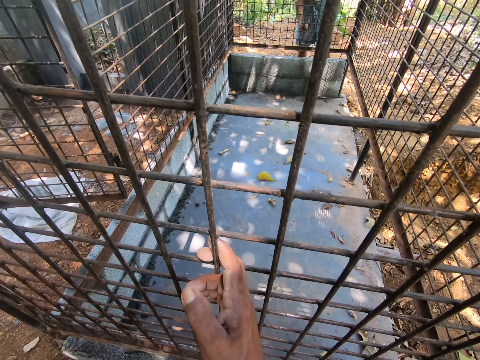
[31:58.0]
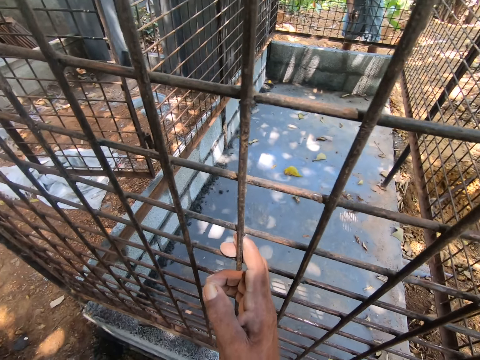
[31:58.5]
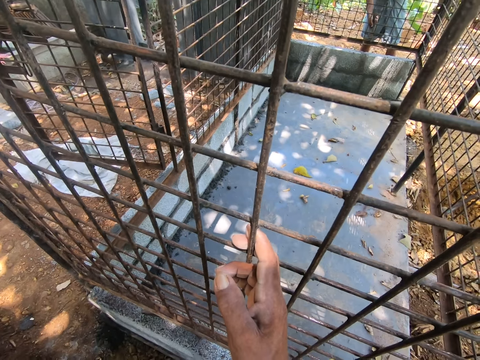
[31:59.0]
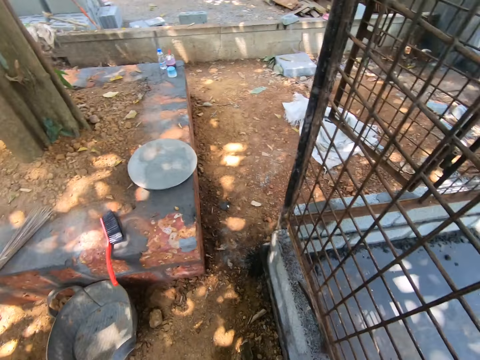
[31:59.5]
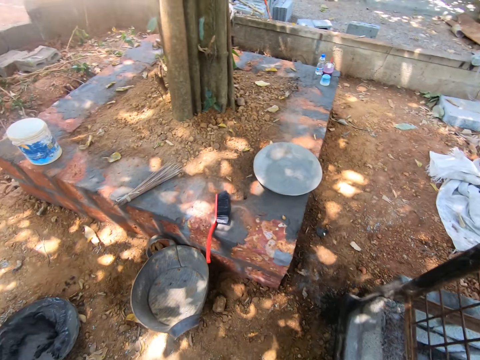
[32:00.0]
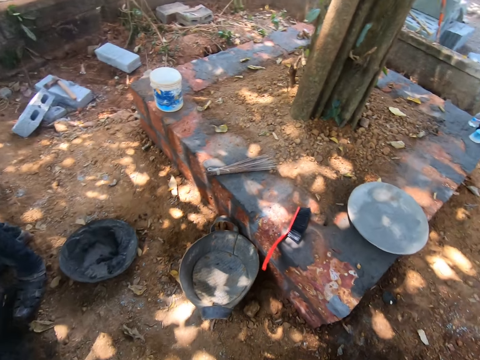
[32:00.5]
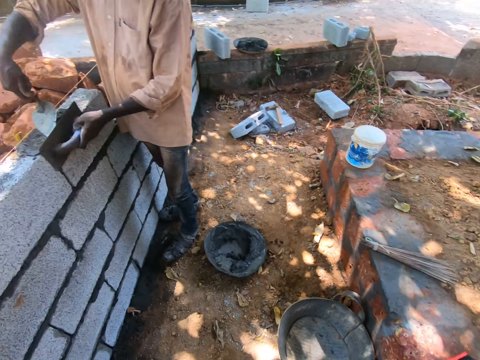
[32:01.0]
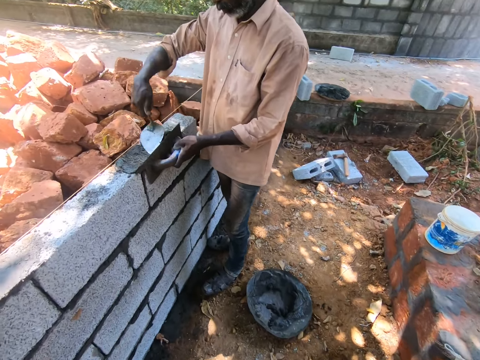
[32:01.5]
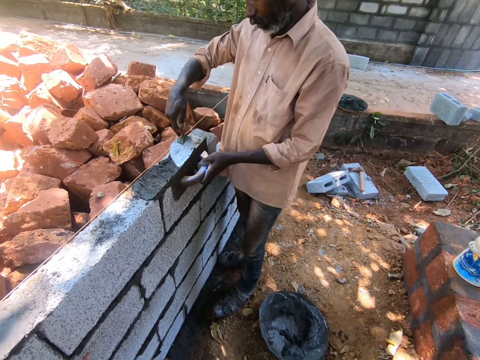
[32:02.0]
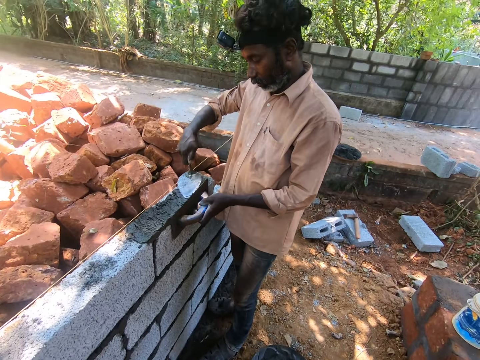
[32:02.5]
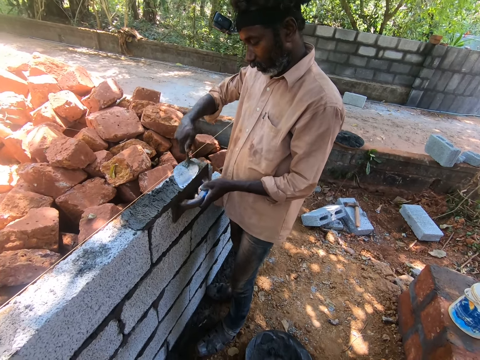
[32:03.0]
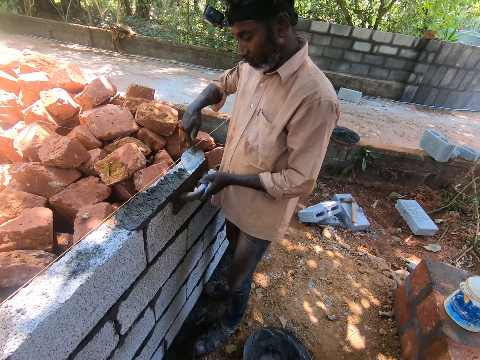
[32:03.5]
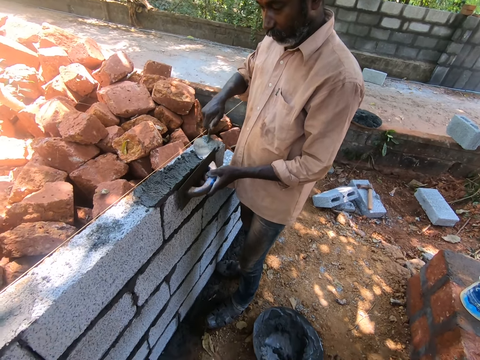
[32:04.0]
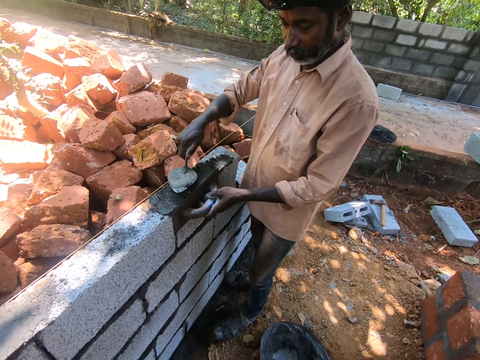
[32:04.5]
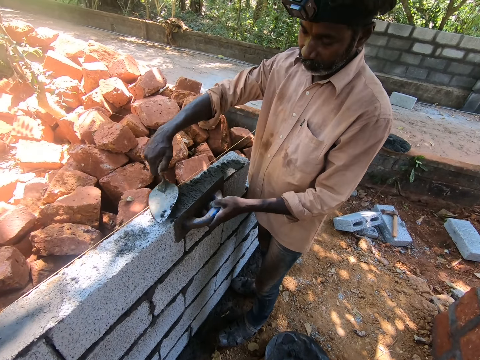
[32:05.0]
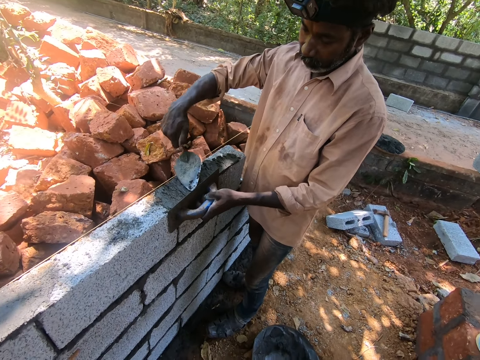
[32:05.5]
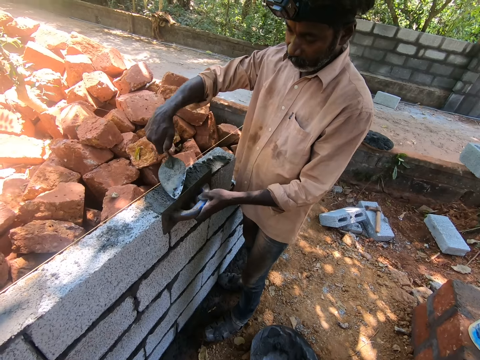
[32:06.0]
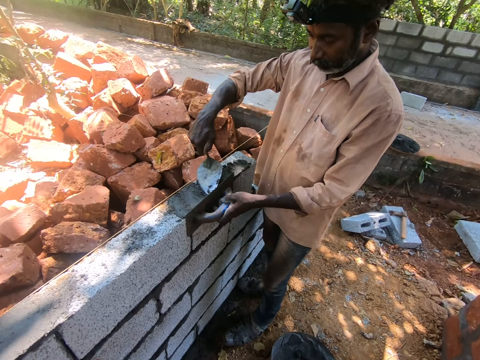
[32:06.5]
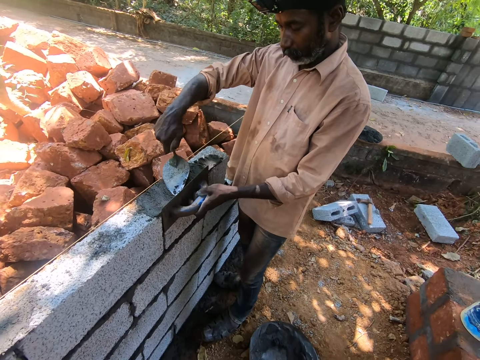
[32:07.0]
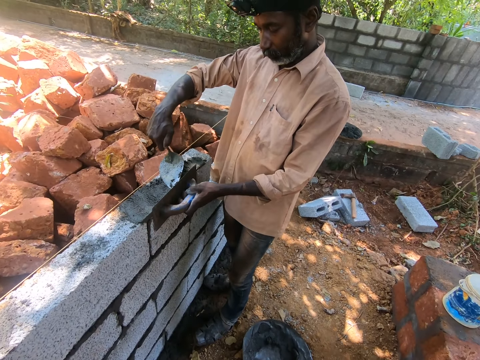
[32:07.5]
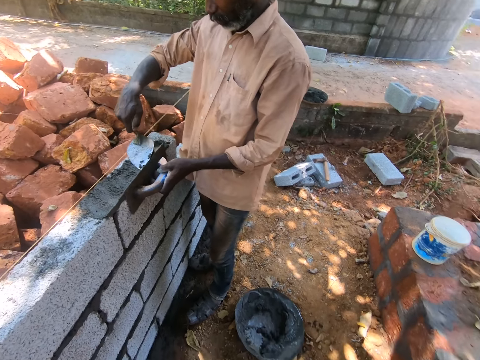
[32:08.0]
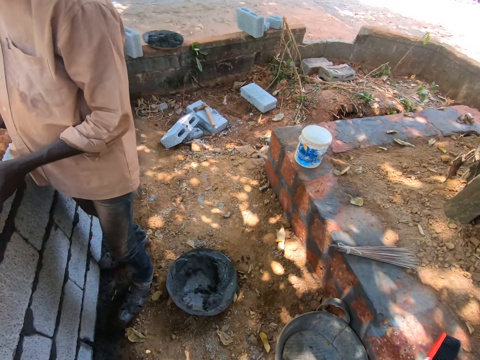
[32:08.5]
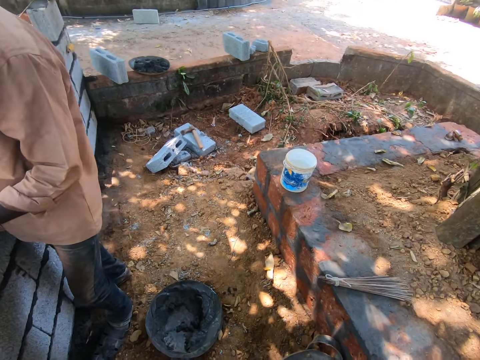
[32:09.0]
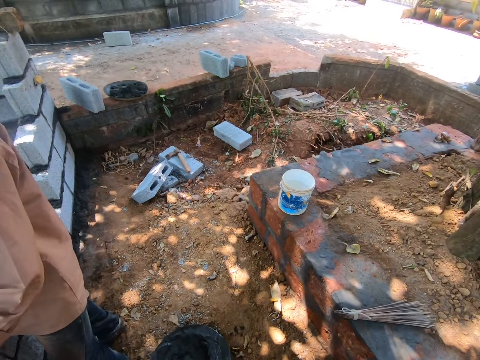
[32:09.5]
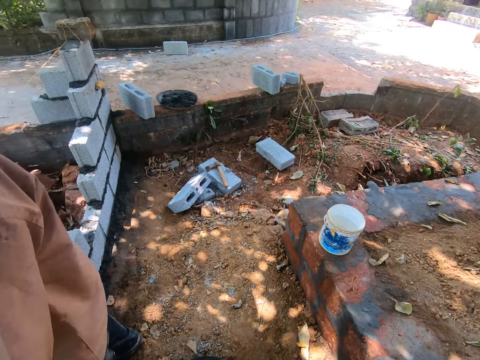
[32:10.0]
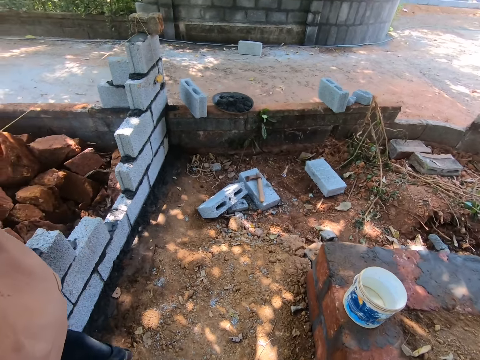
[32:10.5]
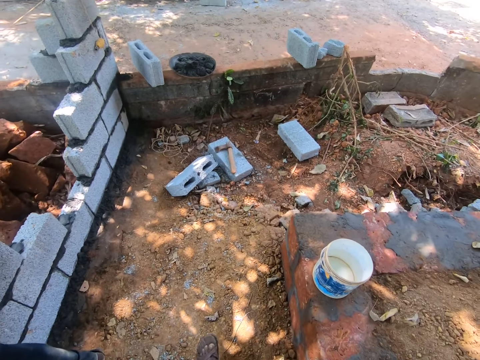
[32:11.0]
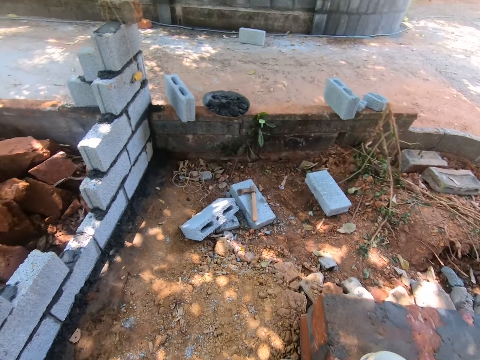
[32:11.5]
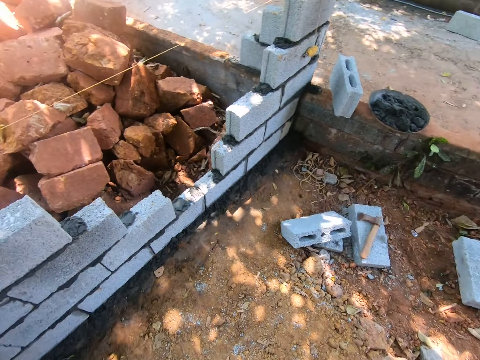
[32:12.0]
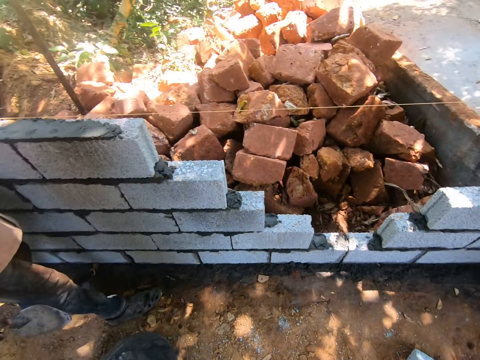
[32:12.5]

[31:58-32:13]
A man smoothens the surface of a concrete block with a trowel in his right hand. The man smoothens the side of the concrete block with the trowel in his left hand. The man smears concrete on the brick with the trowel.

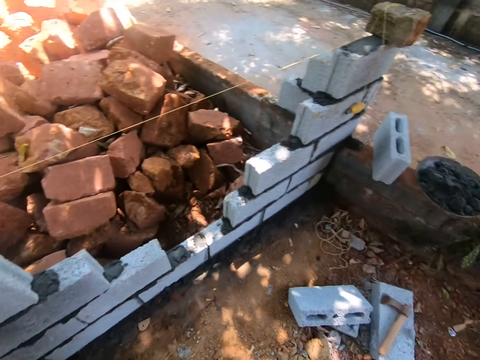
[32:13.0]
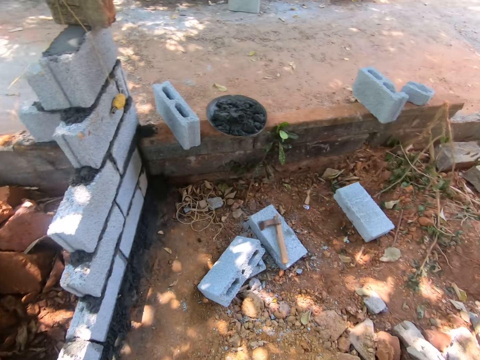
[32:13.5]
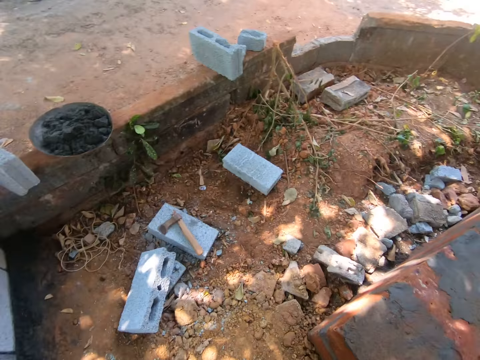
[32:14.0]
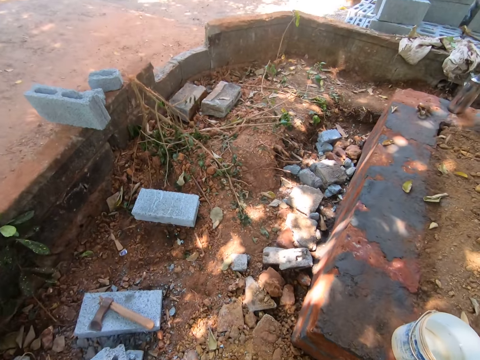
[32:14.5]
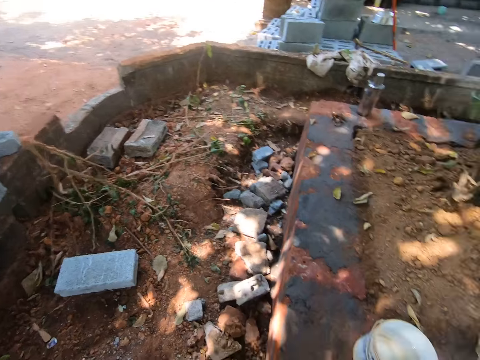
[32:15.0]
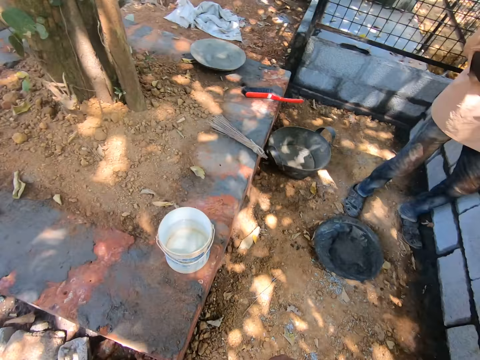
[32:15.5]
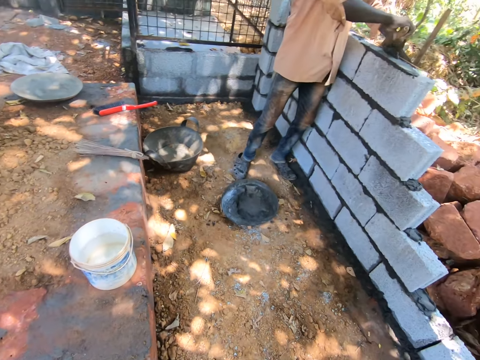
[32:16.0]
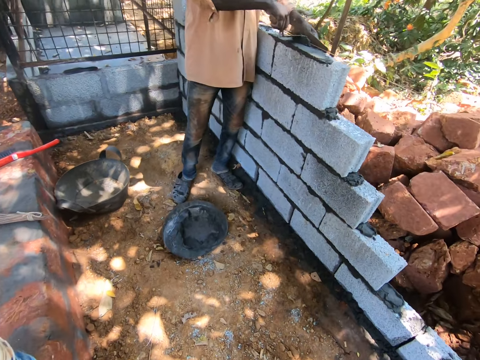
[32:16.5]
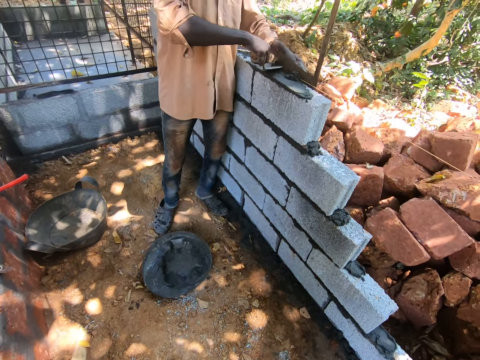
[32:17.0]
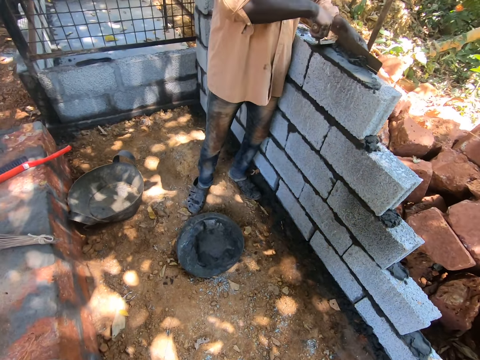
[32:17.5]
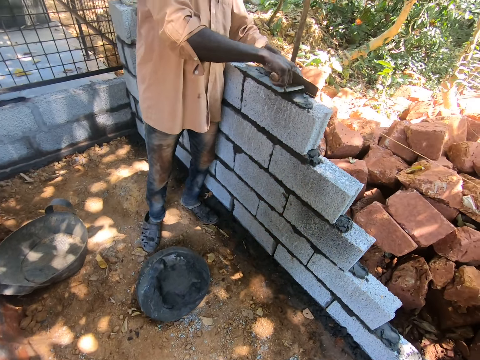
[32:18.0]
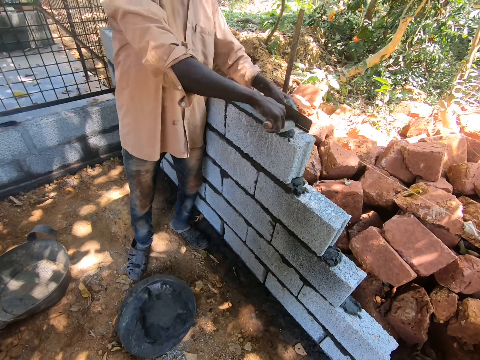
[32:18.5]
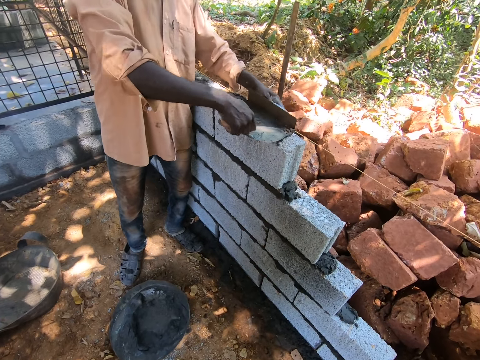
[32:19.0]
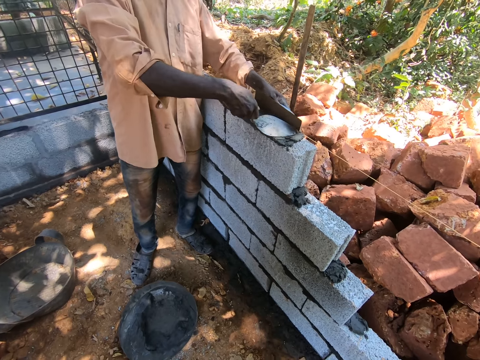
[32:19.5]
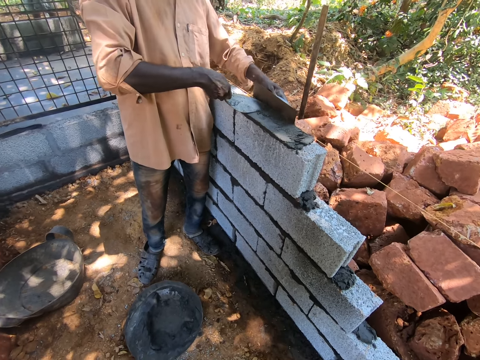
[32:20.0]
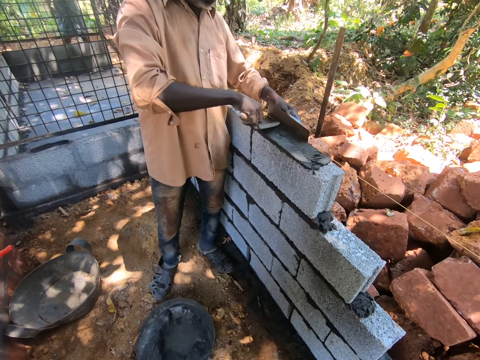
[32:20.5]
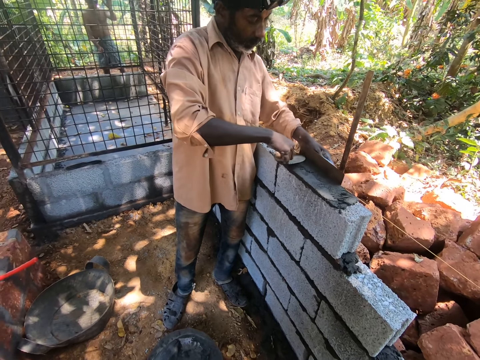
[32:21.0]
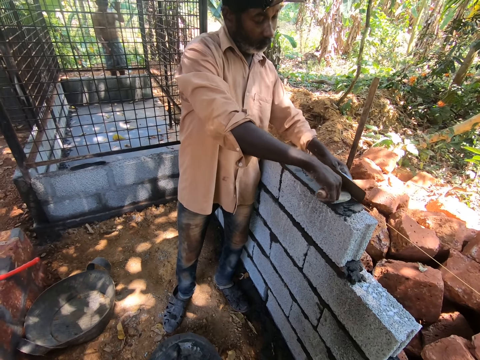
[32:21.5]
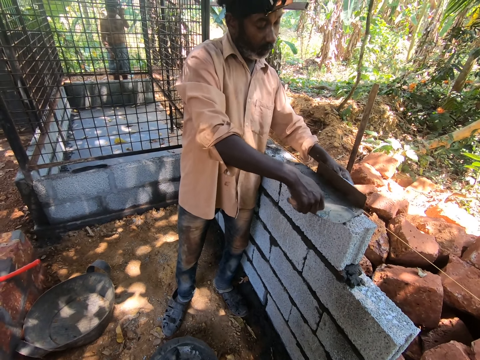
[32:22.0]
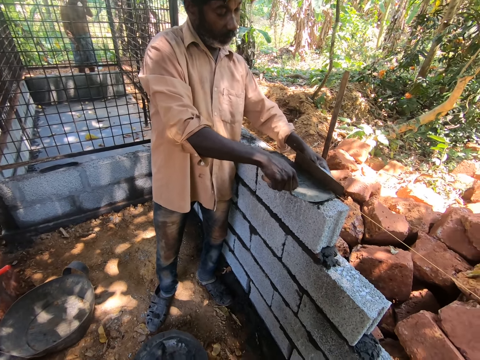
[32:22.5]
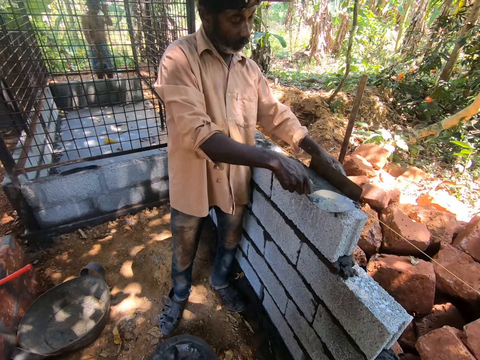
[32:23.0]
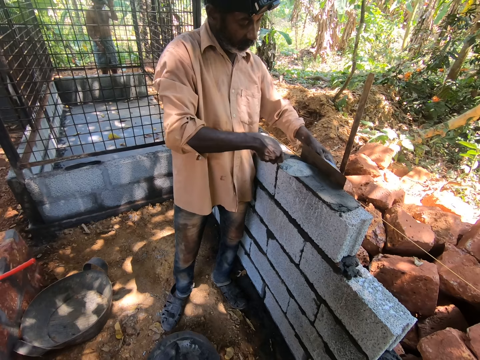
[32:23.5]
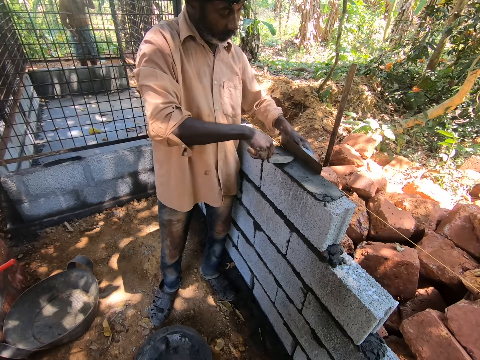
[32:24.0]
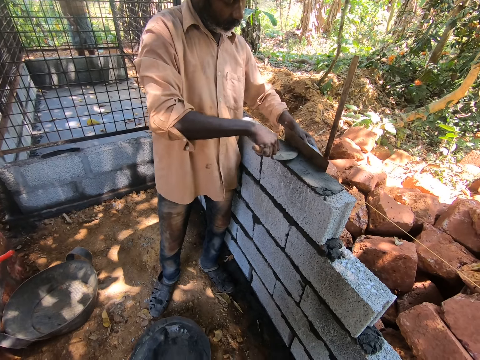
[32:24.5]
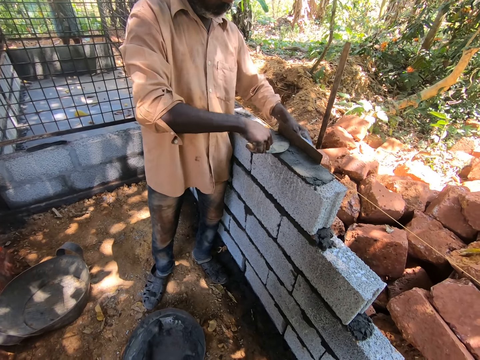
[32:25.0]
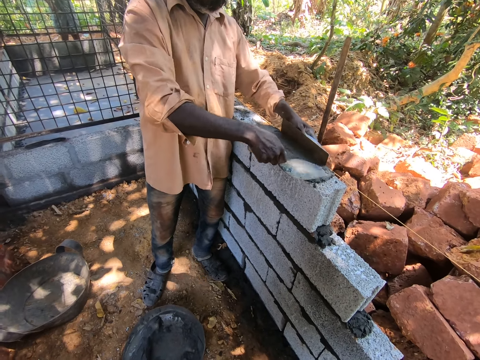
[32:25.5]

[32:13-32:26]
A man smoothens the surface of a concrete block with a trowel in his right hand. The man smoothens the side of the concrete block with the trowel in his left hand. The camera wearer interacts with another man and the first man. The other man brushes the cage with a brush in his right hand.
